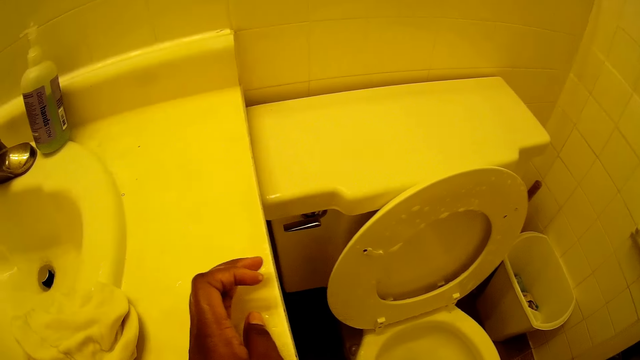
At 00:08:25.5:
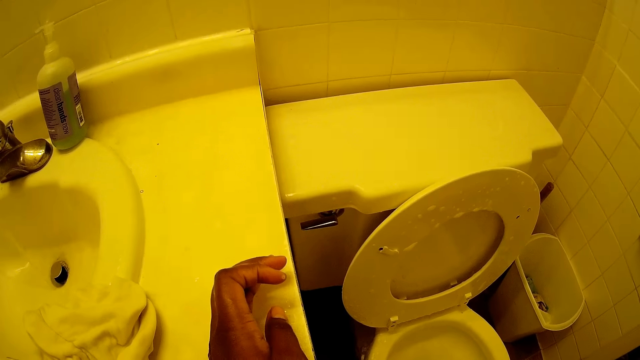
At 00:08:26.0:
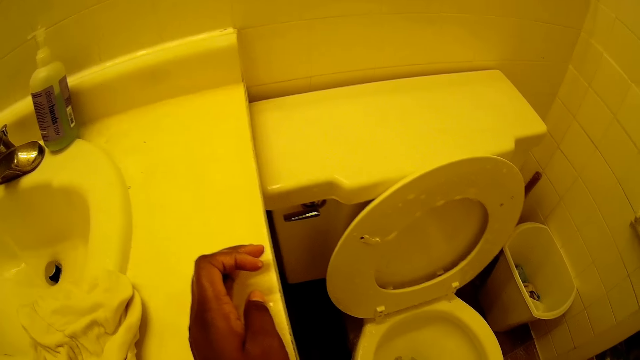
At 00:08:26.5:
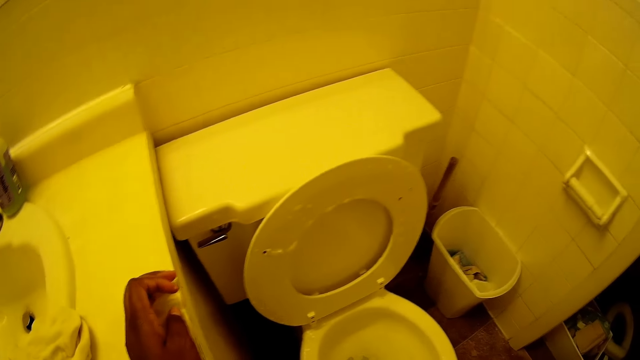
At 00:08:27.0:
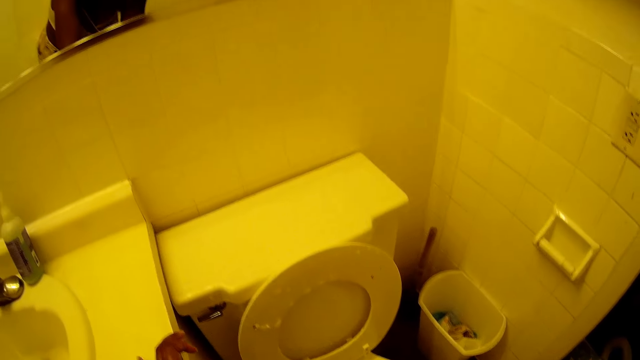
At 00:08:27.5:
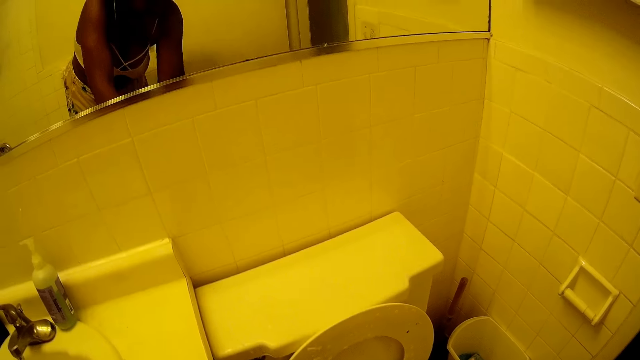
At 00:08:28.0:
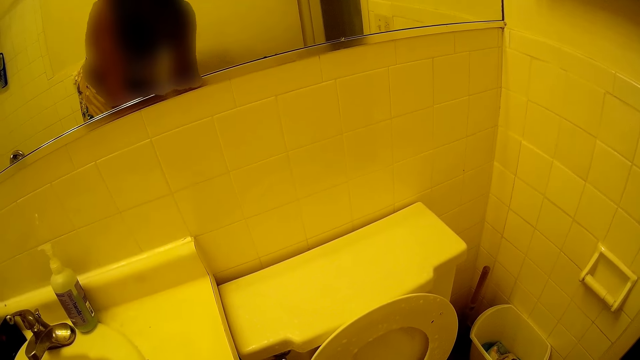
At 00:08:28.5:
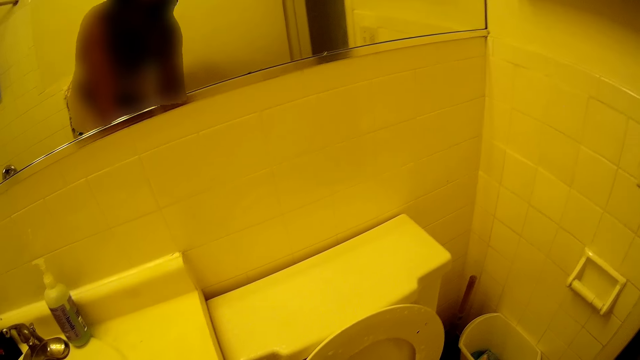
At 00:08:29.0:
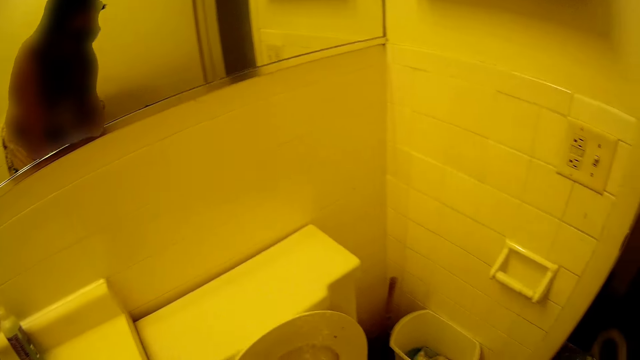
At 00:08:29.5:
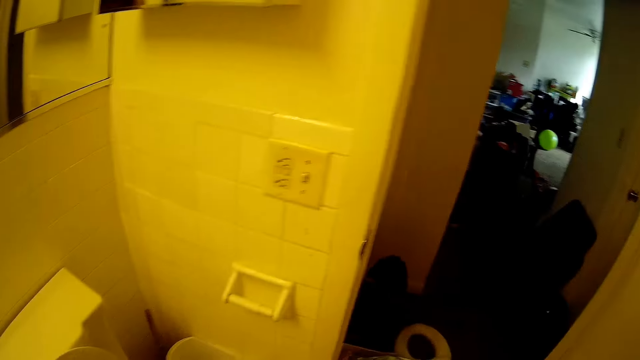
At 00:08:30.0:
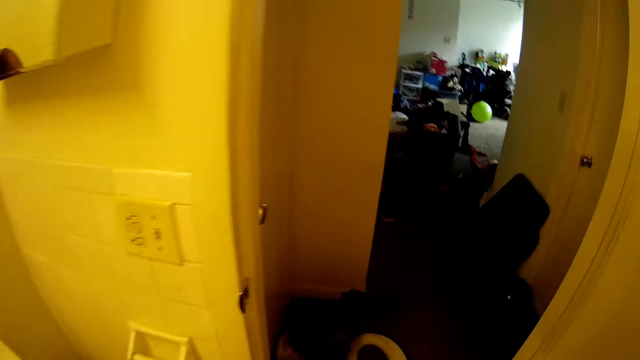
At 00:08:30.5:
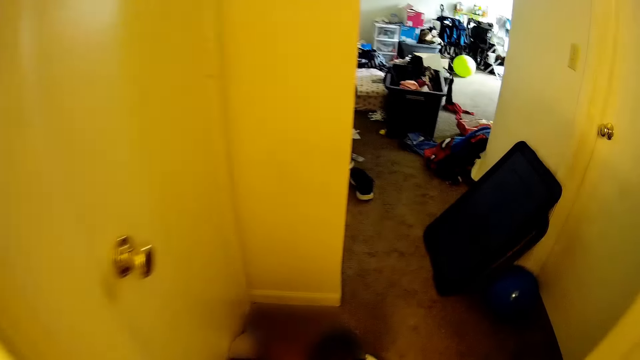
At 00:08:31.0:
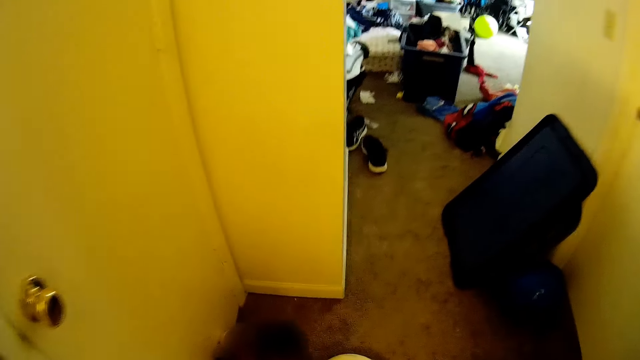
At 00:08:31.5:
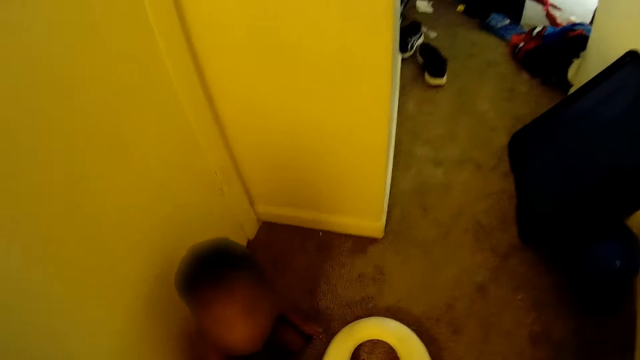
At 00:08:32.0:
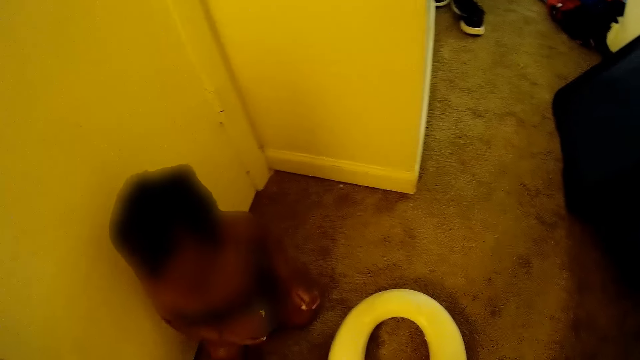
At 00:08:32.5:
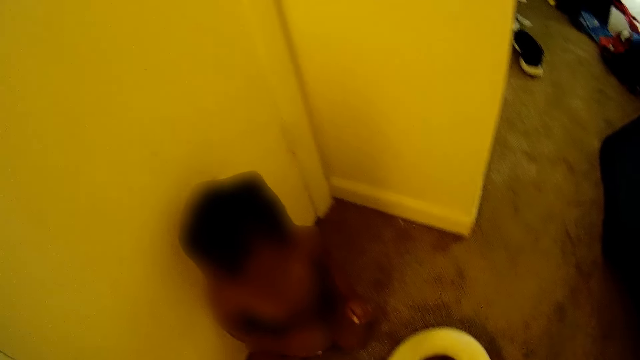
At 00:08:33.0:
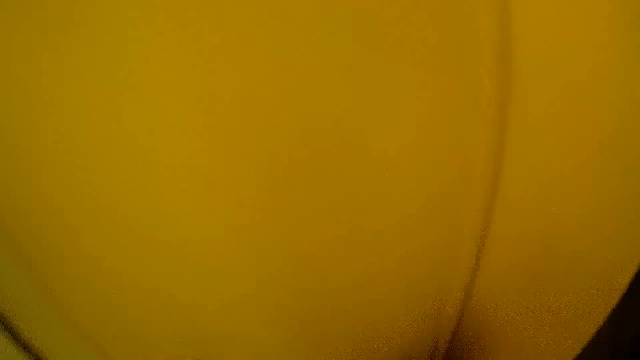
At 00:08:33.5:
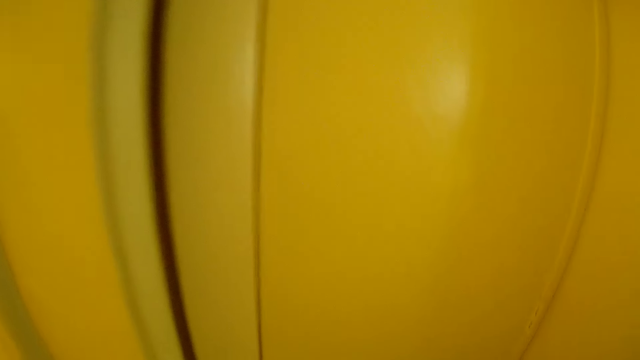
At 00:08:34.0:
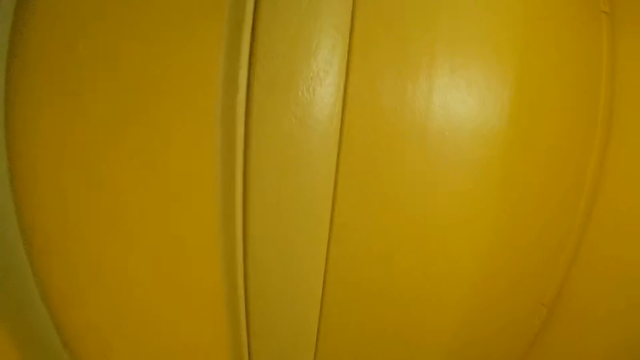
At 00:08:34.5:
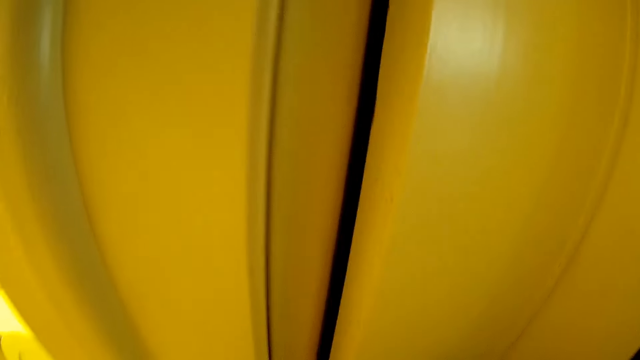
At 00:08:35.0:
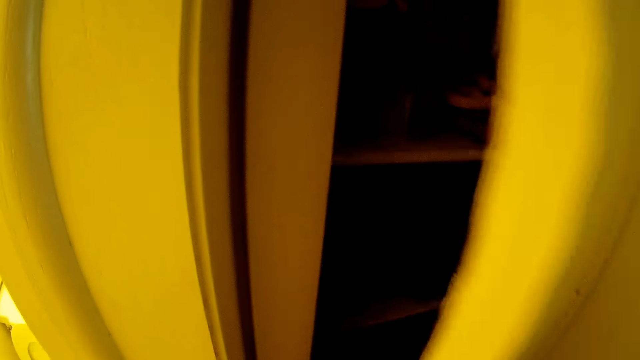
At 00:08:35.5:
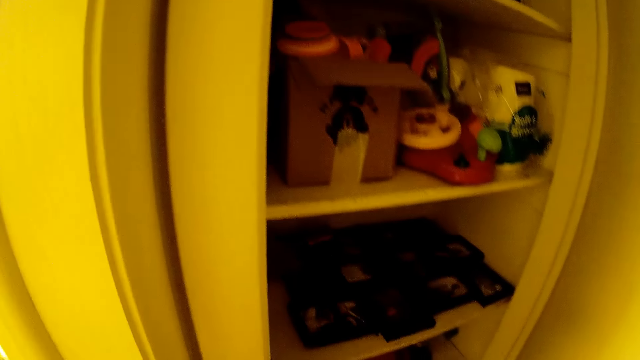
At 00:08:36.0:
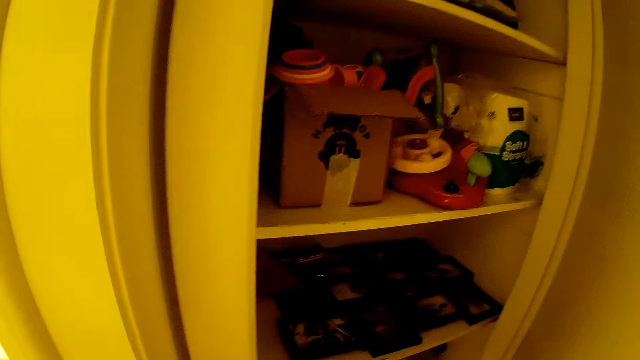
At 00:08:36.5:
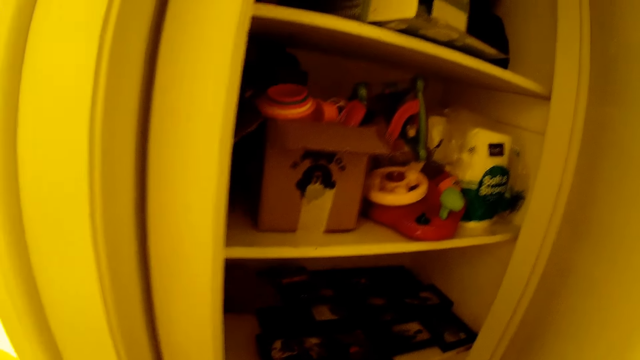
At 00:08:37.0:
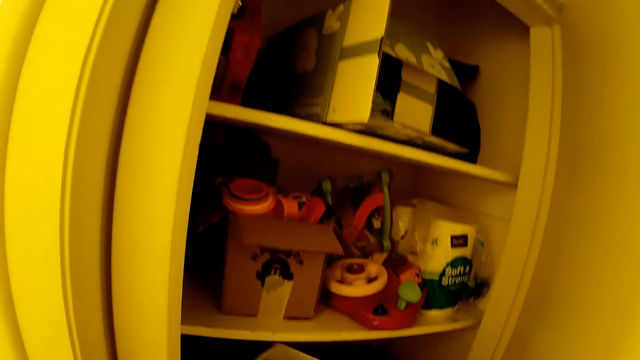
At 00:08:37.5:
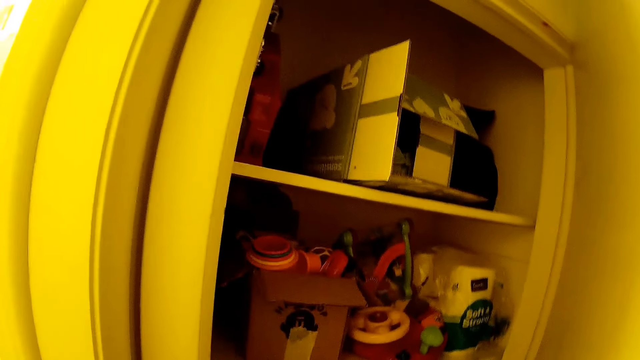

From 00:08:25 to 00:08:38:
The camera wearer places the left hand on the sink. She sprays inside the toilet bowl. She sprays the bowl lid. She looks through the door. A baby sits on the floor. The camera wearer looks at the baby. She opens a cabinet in the apartment with her right hand. She looks at the items inside the cabinet shelf.

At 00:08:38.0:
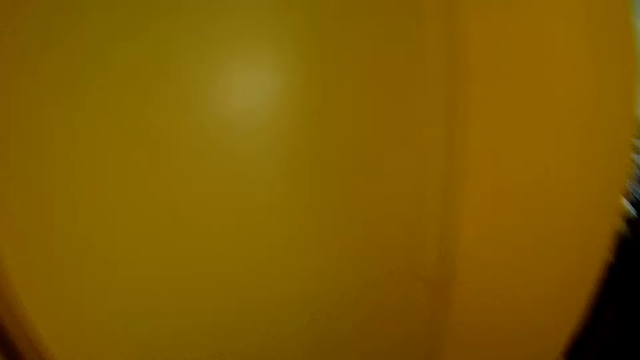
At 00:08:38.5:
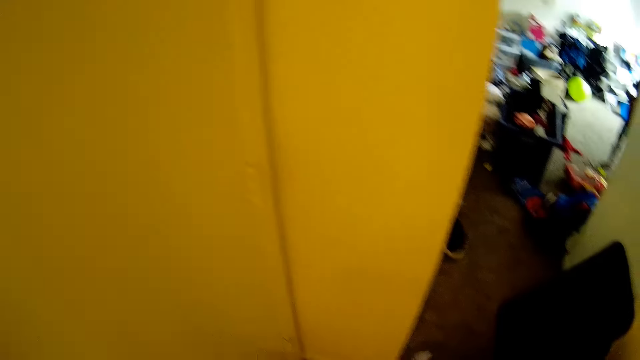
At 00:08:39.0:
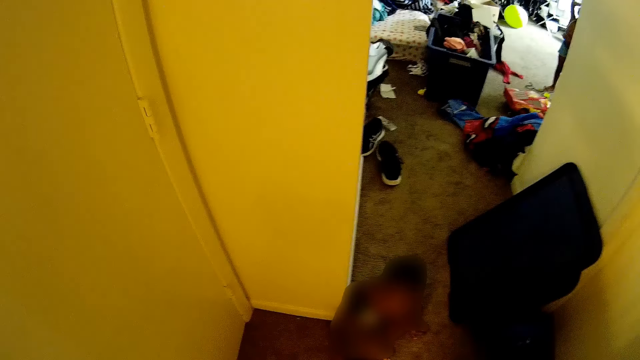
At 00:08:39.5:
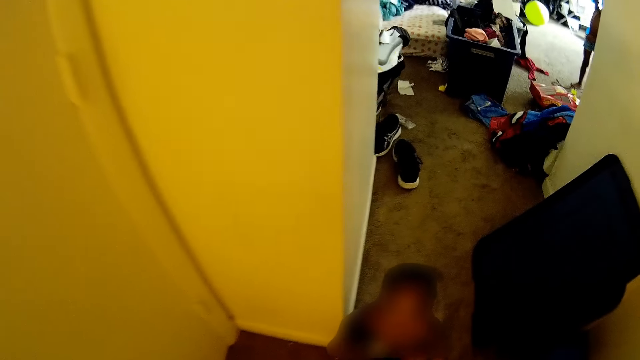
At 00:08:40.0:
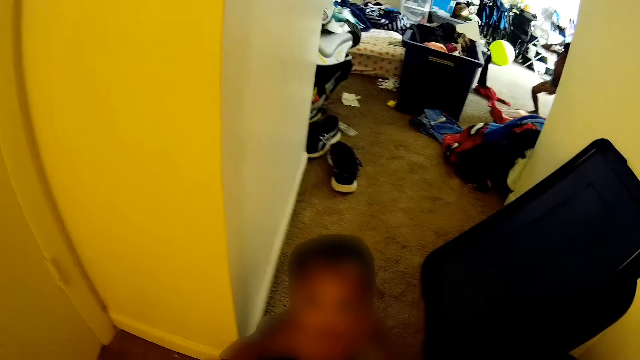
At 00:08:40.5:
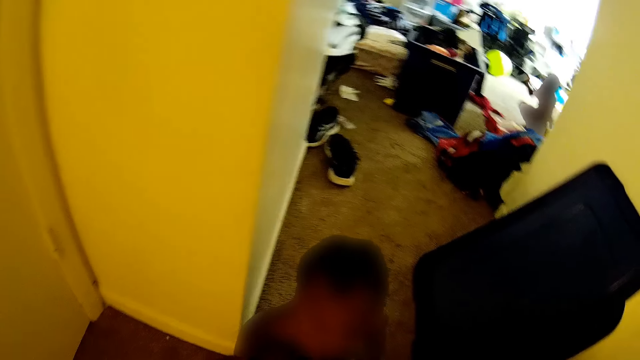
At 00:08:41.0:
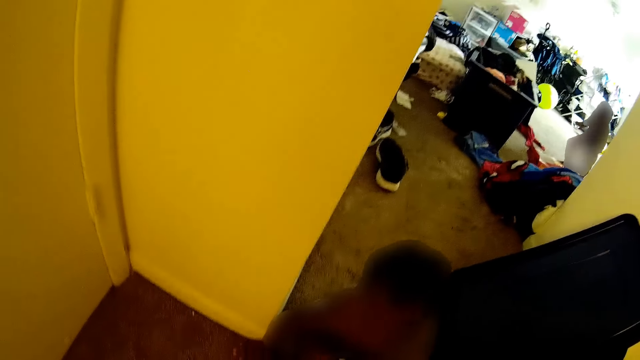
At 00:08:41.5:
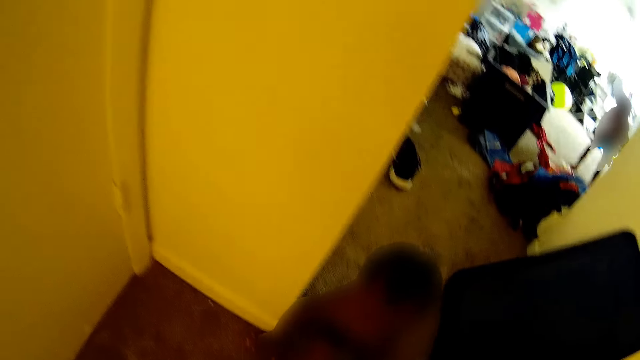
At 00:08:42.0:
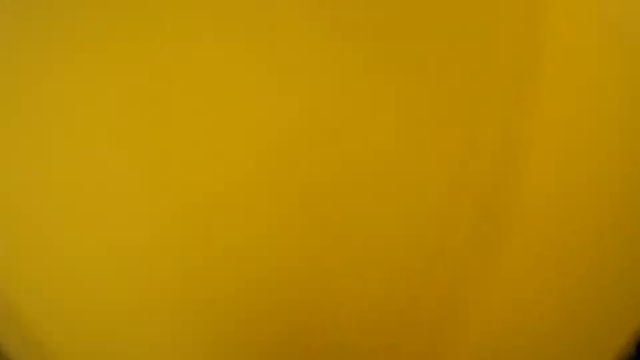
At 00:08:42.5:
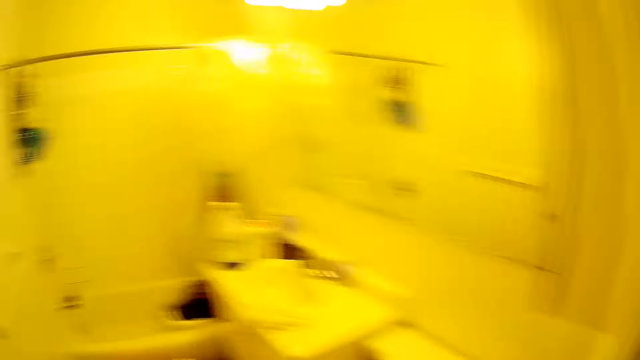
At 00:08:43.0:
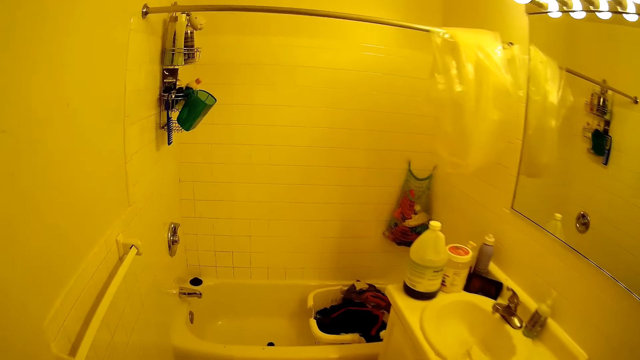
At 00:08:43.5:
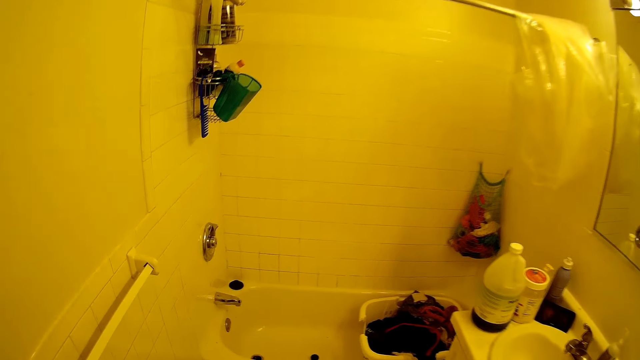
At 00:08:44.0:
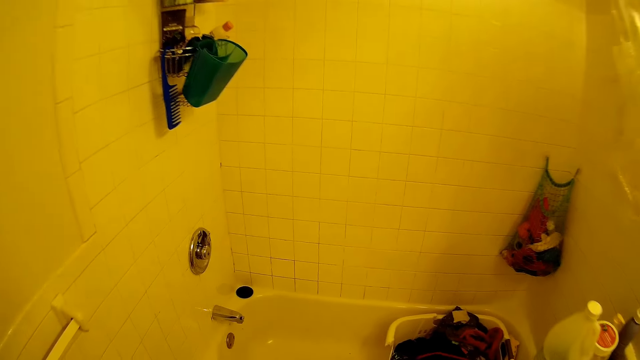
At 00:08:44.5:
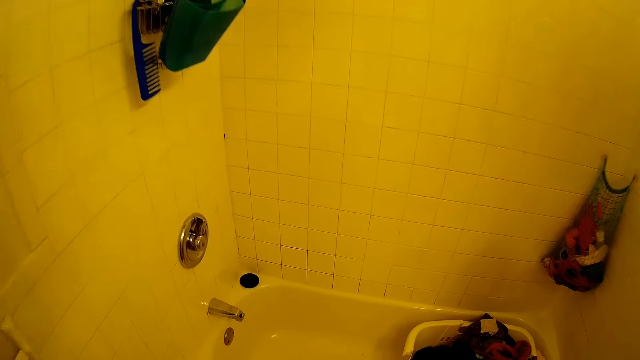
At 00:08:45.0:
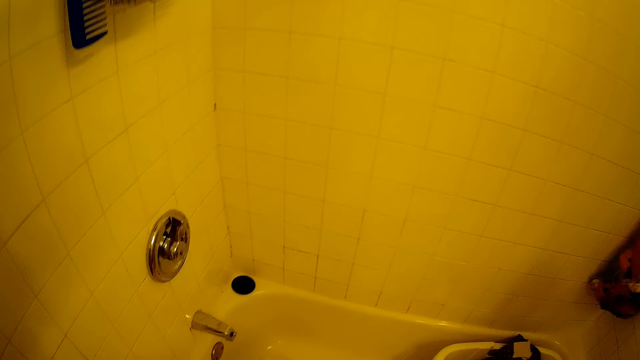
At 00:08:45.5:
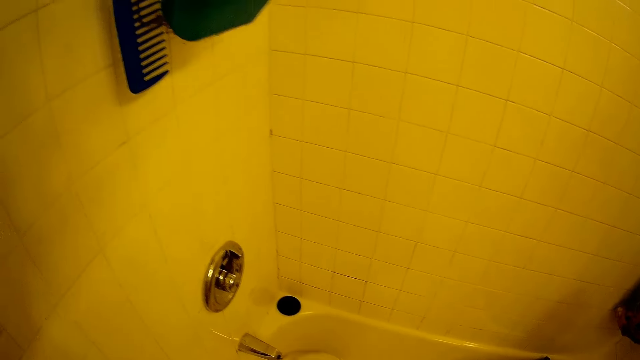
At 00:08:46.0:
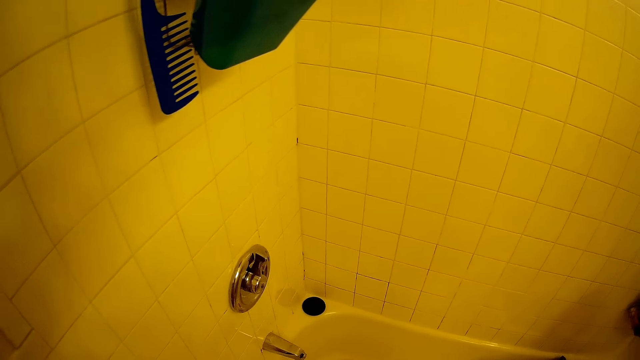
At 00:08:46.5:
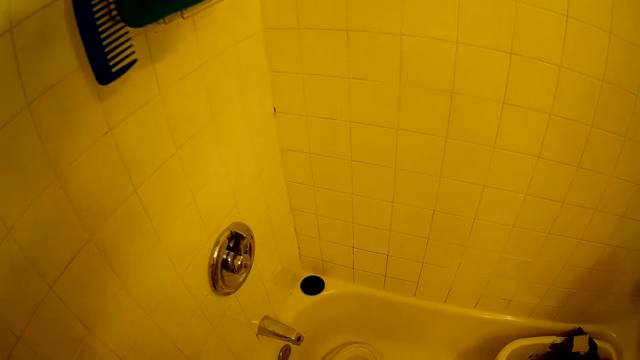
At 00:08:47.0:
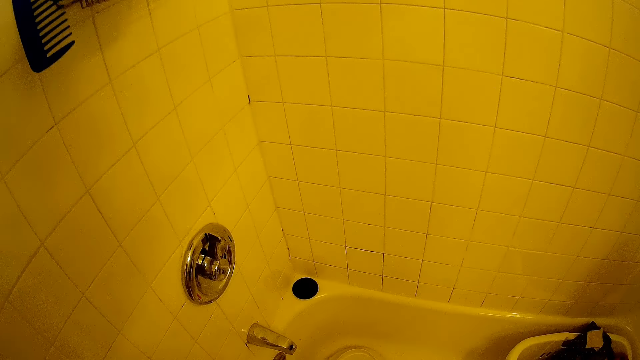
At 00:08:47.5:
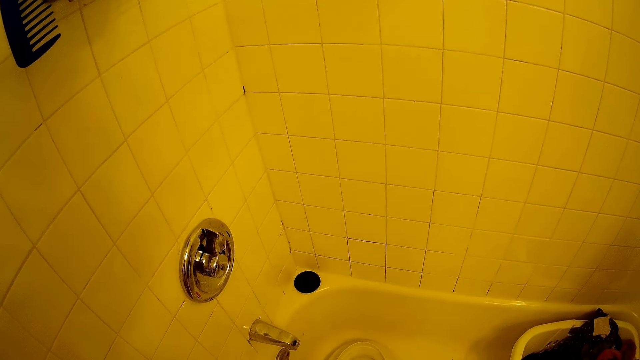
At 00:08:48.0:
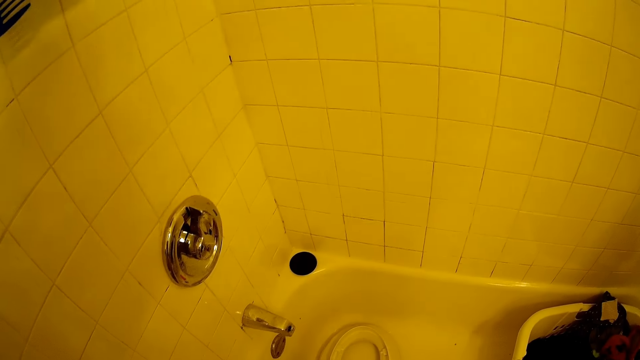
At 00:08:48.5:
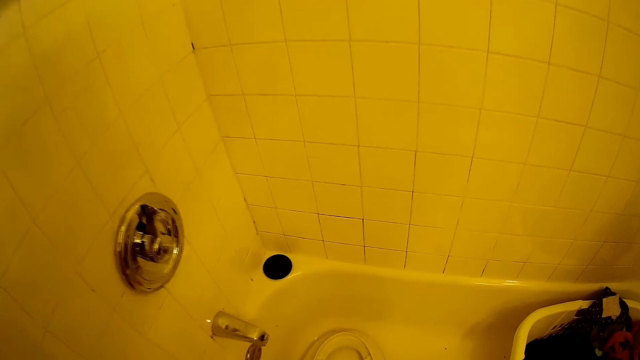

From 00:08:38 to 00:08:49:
The camera wearer closes the cabinet door with her right hand. She looks at a person. She looks around. She throws a plastic in a bathtub in the toilet with her left hand. She sprays the bathtub.
